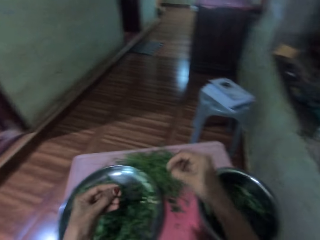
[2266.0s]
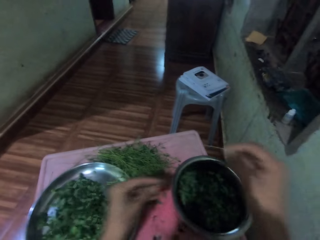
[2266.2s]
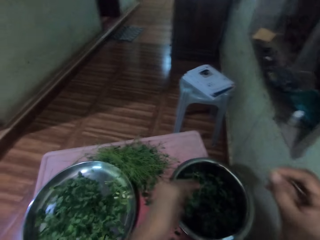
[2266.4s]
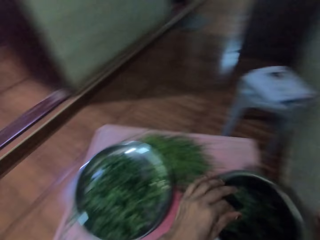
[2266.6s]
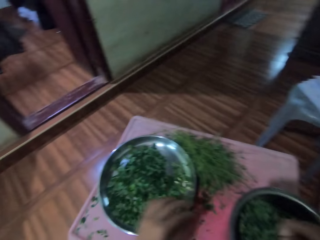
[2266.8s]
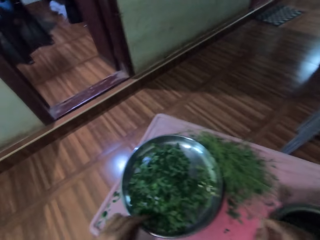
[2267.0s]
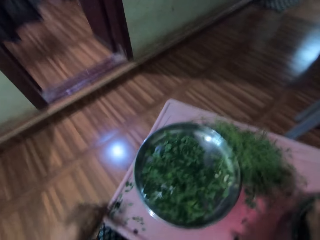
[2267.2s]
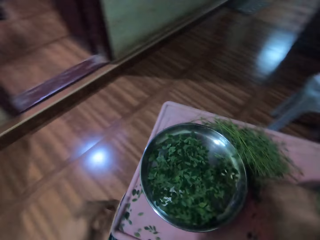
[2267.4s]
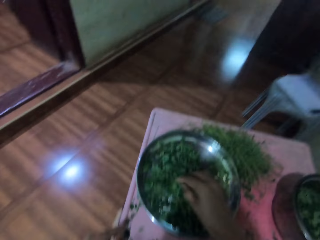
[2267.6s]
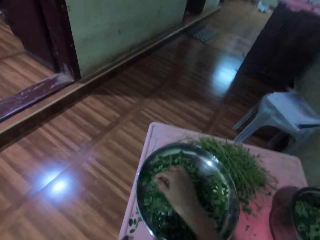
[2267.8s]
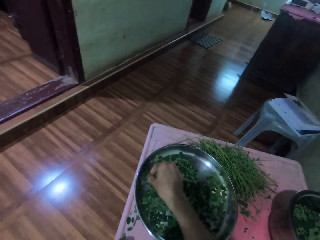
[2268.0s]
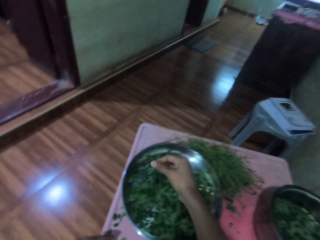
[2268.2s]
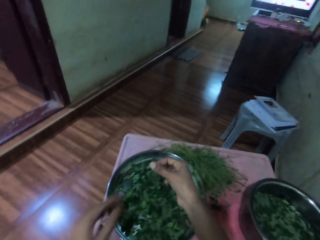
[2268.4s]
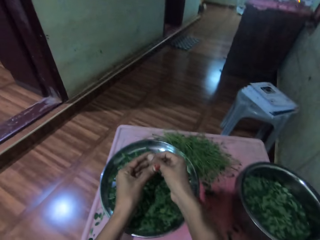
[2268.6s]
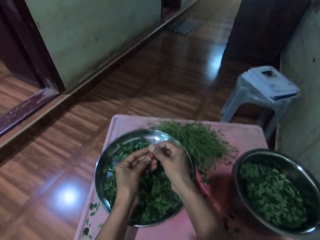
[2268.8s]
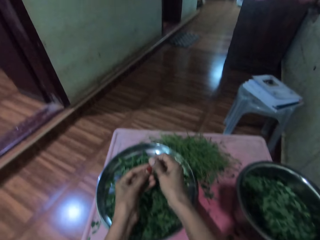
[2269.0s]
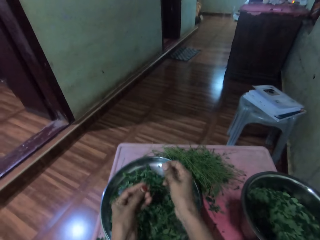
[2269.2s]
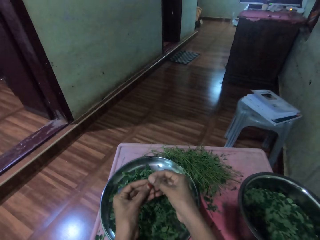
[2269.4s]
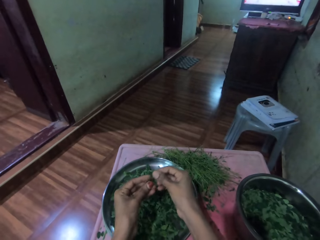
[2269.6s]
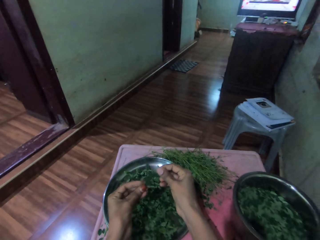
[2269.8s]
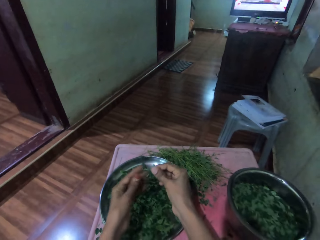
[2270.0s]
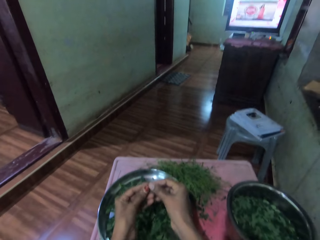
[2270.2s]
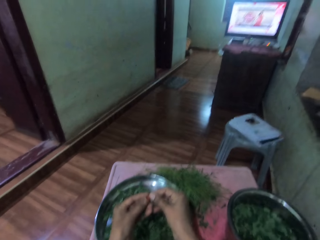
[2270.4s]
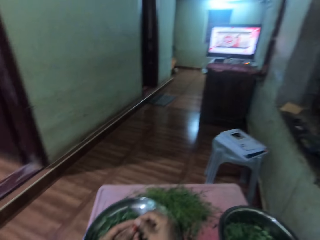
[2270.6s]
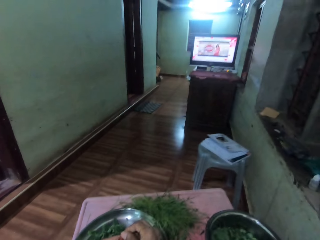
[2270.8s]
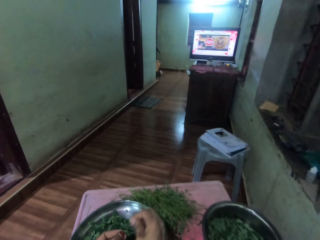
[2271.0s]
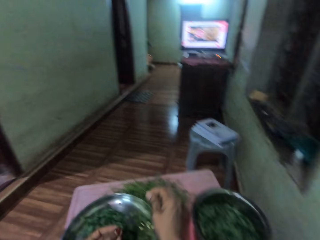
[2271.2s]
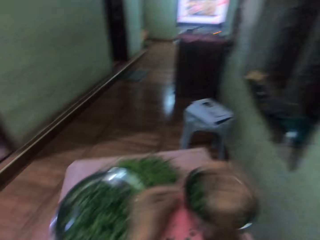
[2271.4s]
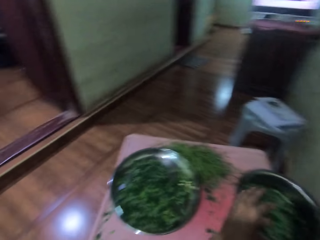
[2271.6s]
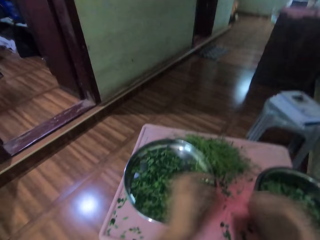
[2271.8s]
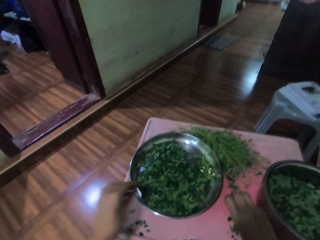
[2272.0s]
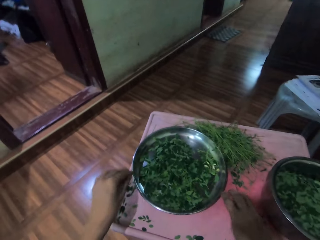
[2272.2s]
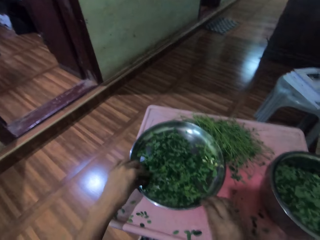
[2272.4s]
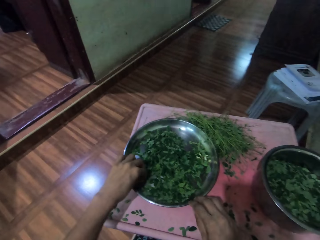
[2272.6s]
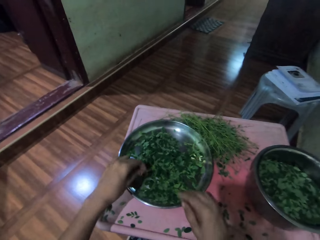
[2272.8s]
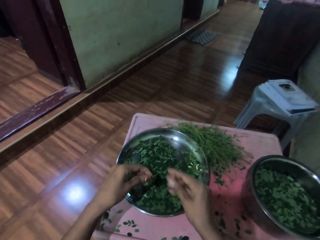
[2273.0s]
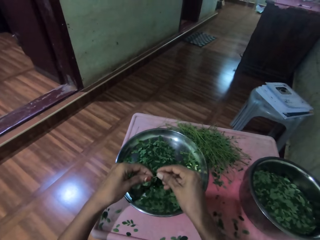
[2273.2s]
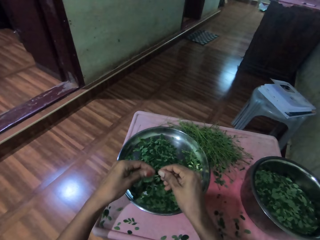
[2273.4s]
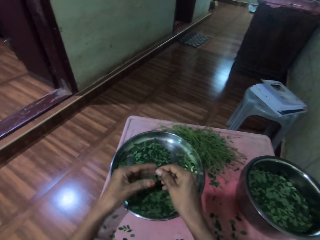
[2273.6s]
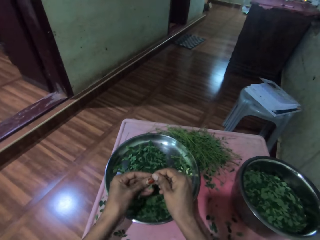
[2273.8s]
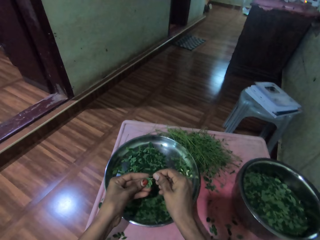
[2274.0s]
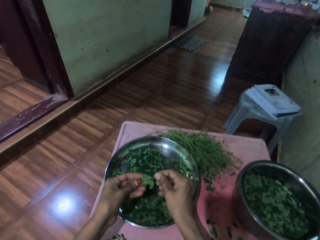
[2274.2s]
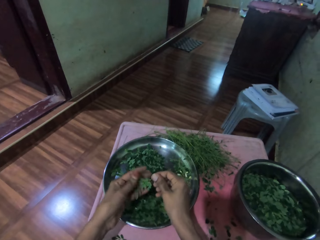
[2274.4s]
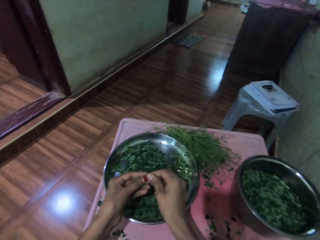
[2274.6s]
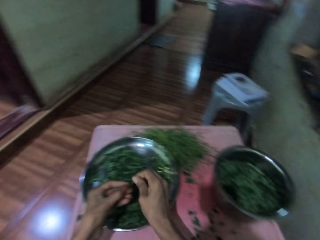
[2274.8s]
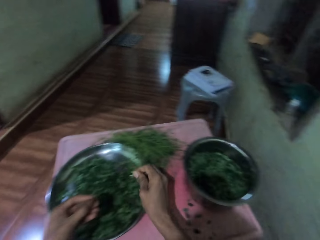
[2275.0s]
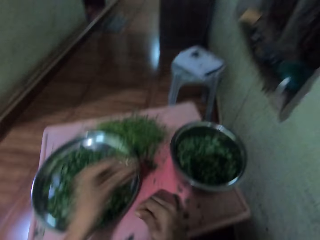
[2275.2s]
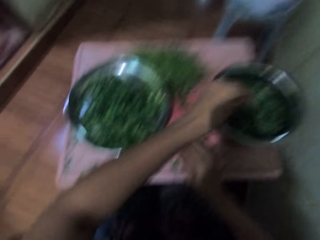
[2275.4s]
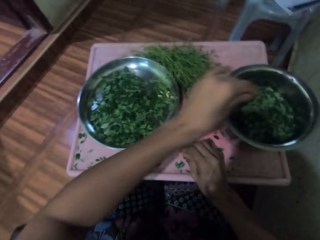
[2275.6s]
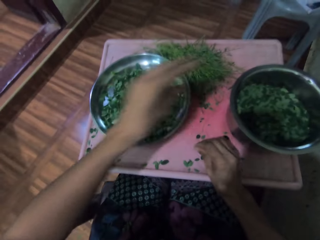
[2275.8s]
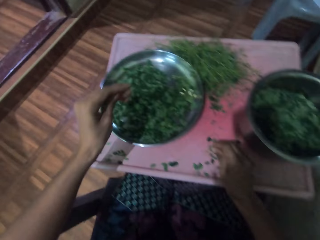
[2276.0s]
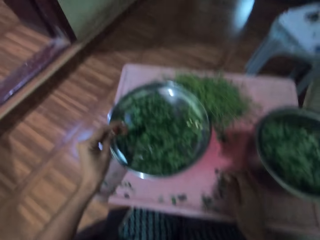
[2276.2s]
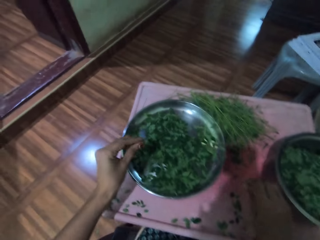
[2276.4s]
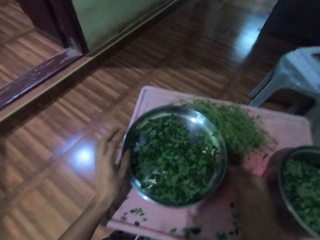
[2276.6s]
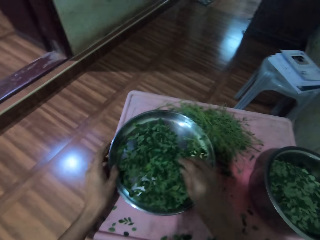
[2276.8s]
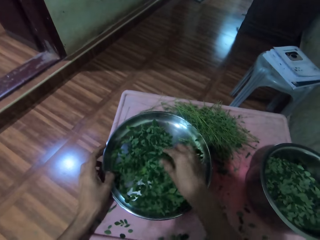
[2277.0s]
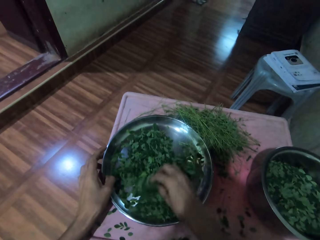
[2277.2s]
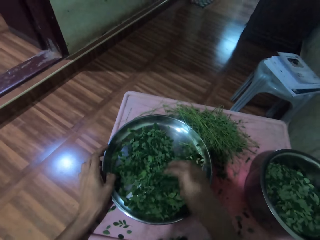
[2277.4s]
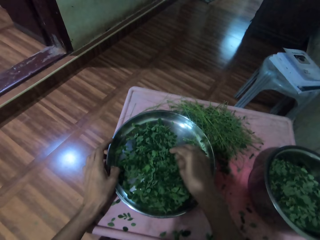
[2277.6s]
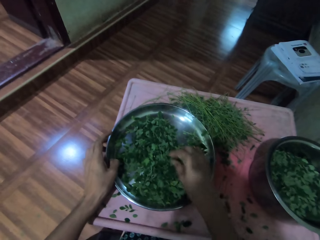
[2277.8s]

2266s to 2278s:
The camera wearer shreds the leaves with her left hand. She puts the leaves on the aluminum bowl. She lifts up a leaf on the aluminum plate. She shreds the leaves with her left hand. She puts the leaves on the aluminum bowl.

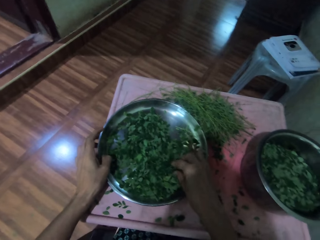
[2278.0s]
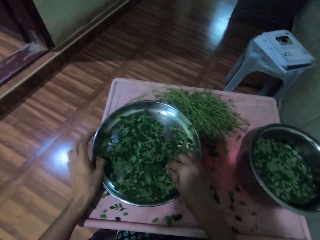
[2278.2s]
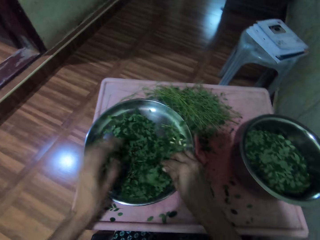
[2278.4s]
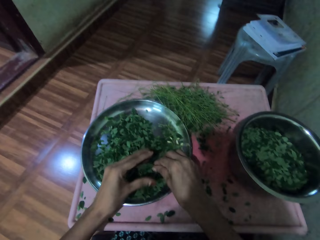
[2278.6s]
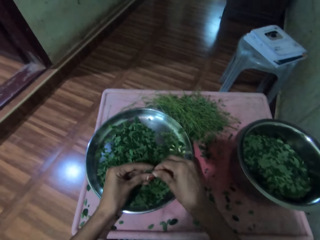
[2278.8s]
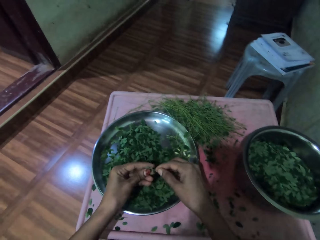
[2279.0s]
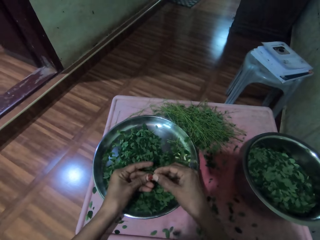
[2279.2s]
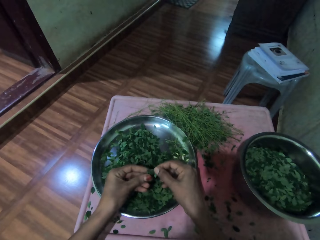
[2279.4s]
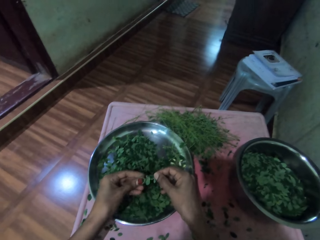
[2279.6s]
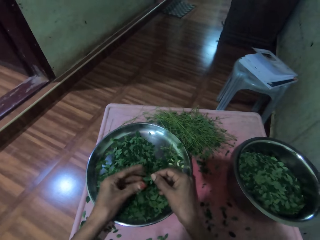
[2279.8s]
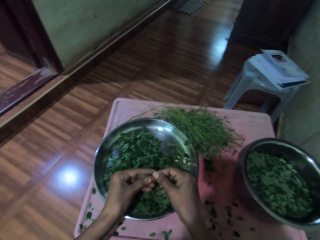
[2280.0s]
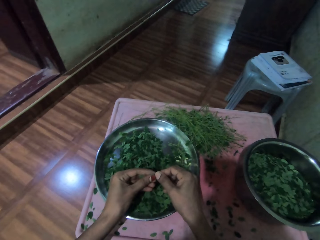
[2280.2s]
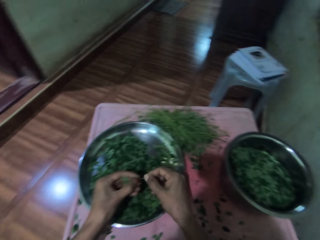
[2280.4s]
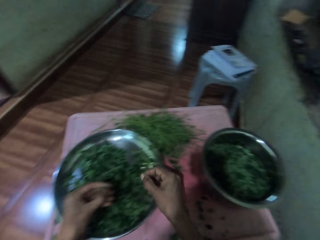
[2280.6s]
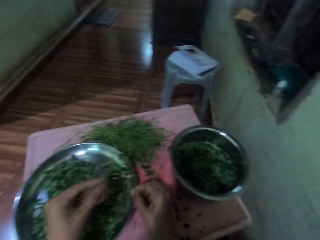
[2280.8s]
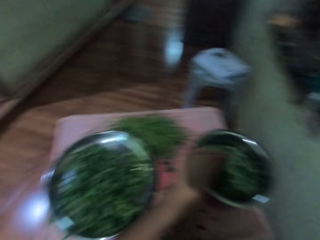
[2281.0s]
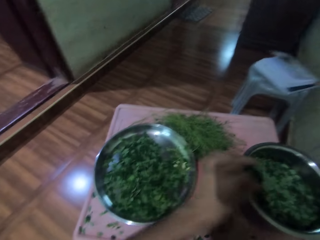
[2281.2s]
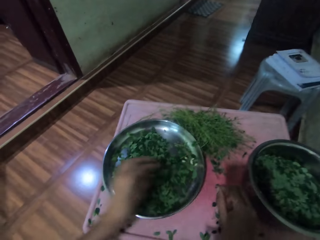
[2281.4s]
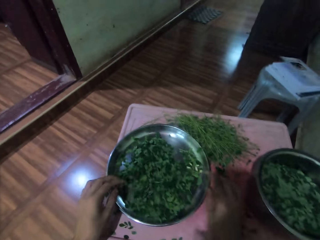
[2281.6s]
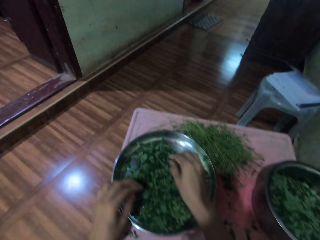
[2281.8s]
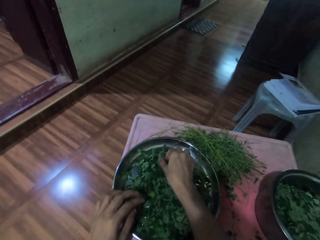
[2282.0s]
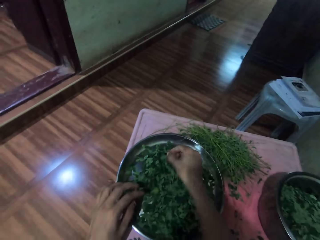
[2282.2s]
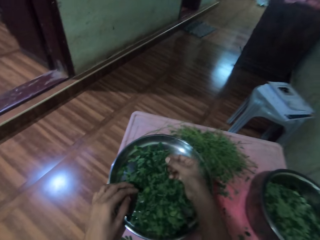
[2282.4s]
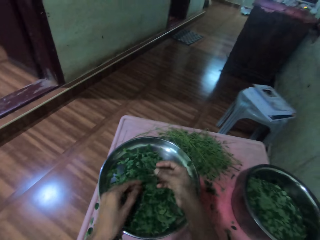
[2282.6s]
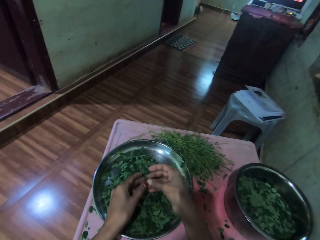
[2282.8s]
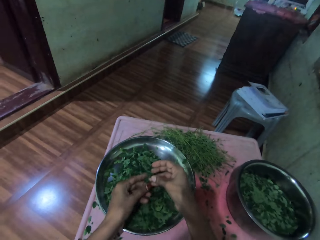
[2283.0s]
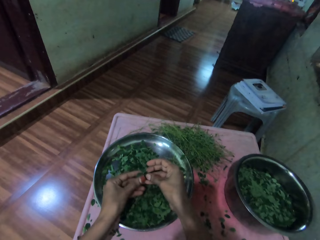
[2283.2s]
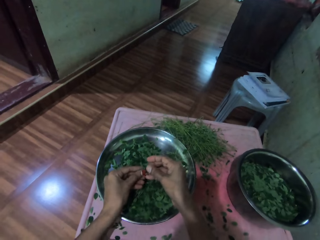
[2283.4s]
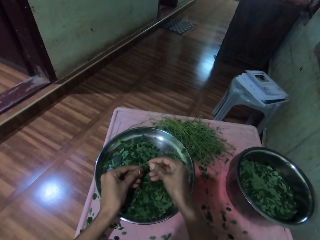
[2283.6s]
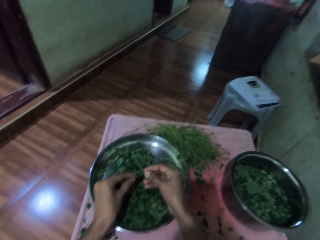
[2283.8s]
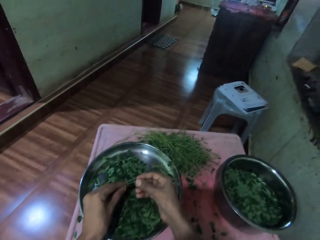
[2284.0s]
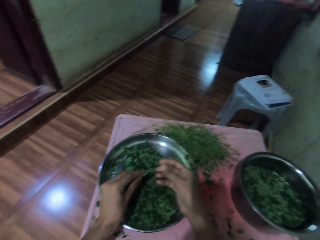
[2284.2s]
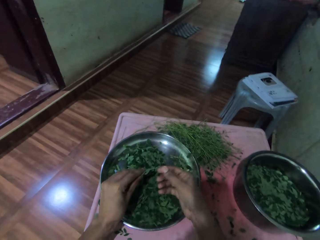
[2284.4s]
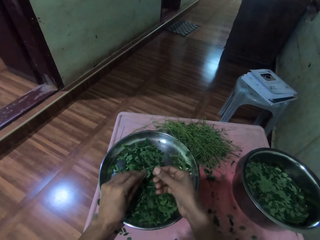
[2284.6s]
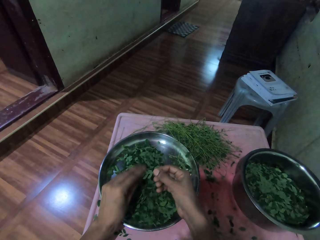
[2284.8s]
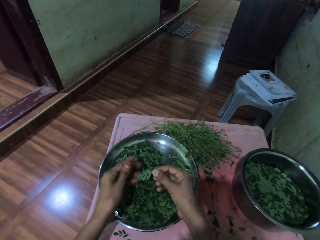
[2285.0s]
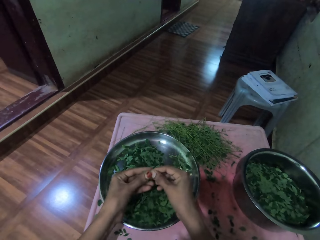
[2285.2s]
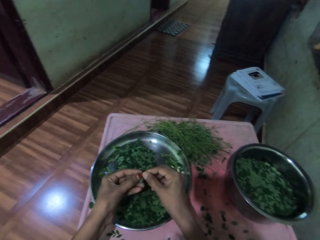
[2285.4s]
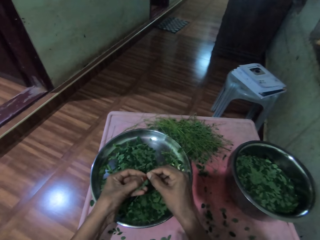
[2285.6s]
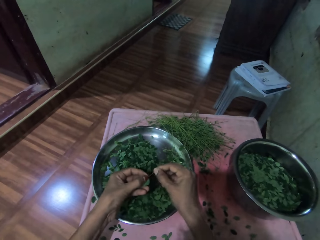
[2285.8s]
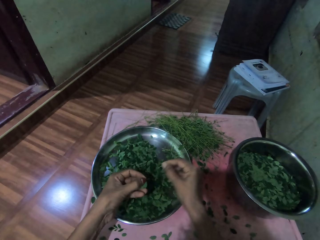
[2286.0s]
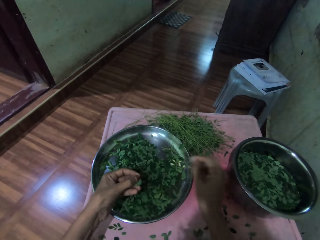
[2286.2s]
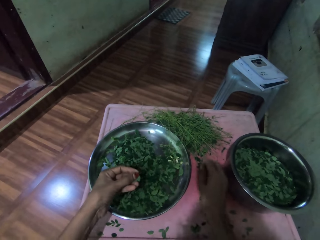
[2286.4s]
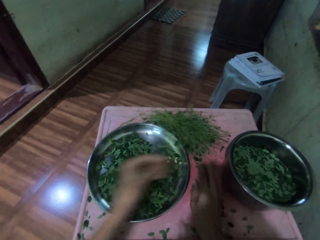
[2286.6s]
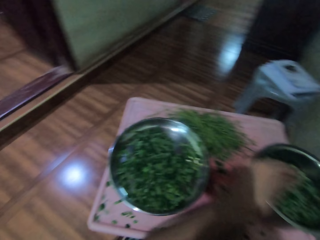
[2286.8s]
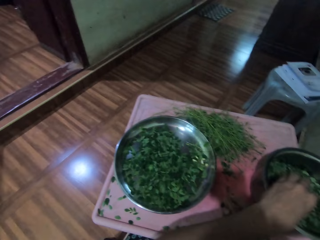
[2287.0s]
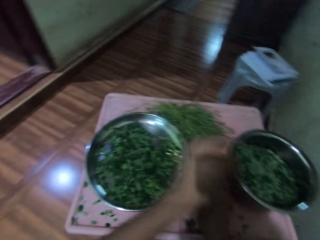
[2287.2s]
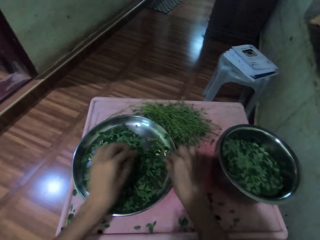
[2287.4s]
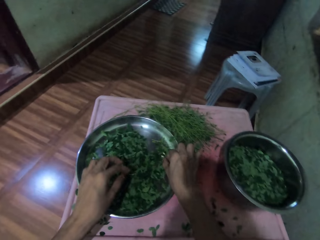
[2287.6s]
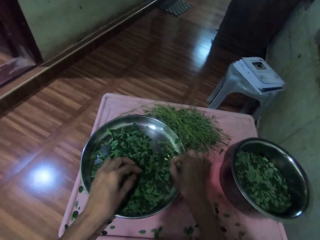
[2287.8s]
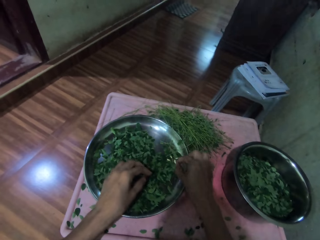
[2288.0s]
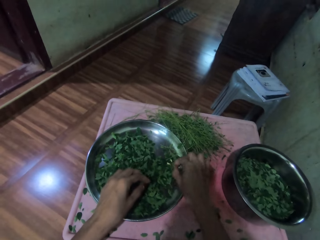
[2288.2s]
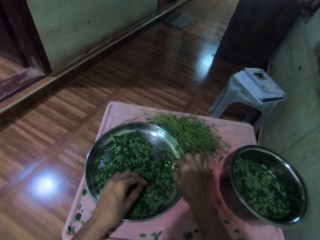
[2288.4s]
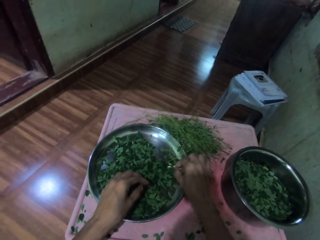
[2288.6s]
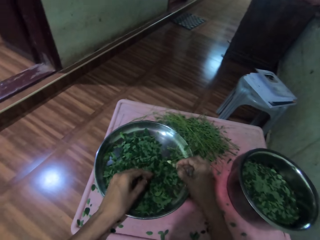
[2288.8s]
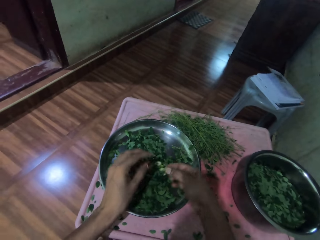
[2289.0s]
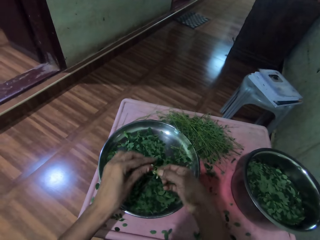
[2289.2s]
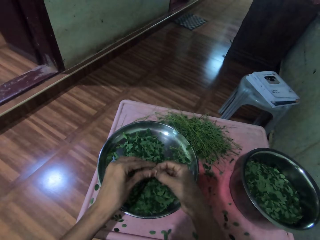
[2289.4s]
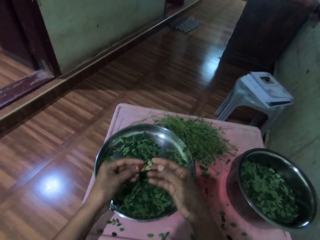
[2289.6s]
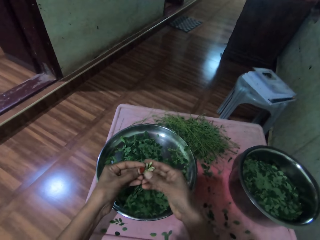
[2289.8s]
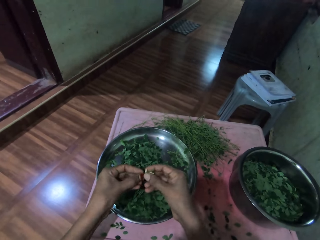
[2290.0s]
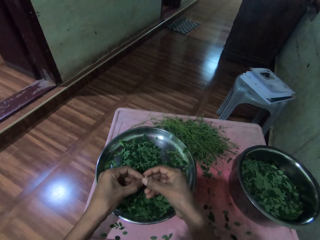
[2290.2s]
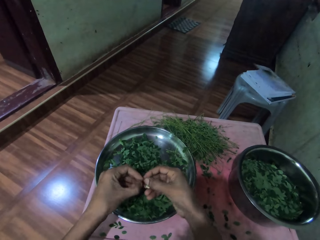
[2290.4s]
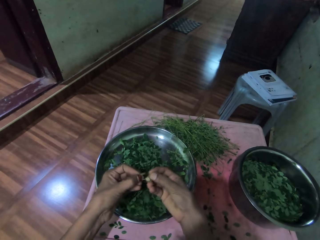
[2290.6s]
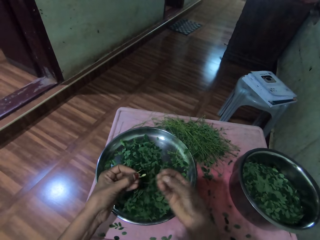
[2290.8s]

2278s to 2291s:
The camera wearer lifts up a leaf on the aluminum plate. She shreds the leaves with her left hand. She puts the leaves on the aluminum bowl. She lifts up a leaf on the aluminum plate. She shreds the leaves with her left hand. She puts the leaves on the aluminum bowl. She lifts up a leaf on the aluminum plate.
